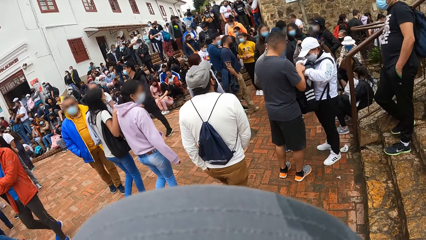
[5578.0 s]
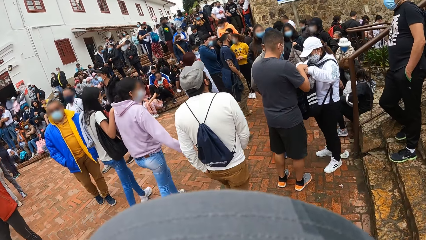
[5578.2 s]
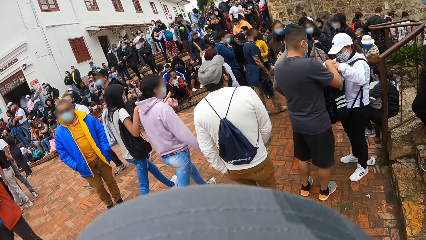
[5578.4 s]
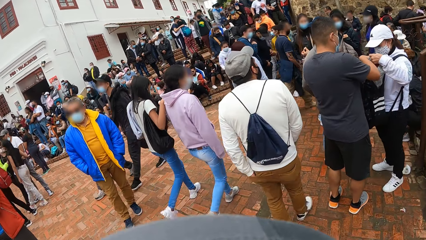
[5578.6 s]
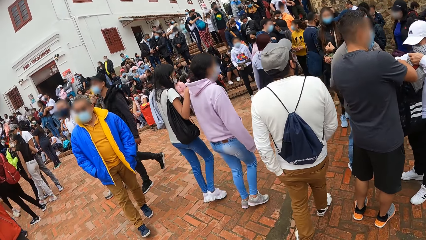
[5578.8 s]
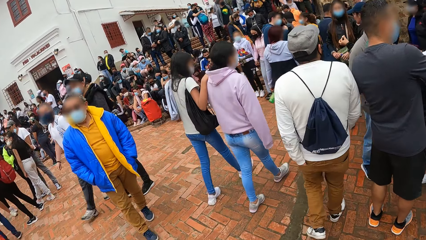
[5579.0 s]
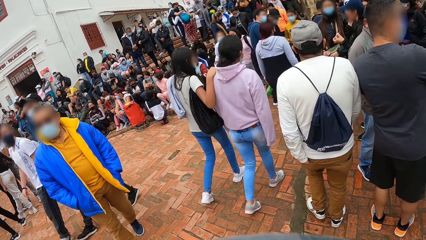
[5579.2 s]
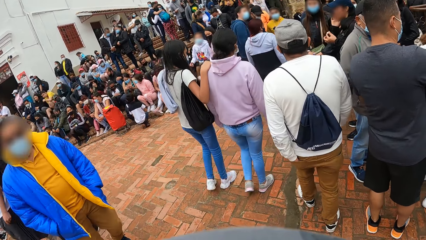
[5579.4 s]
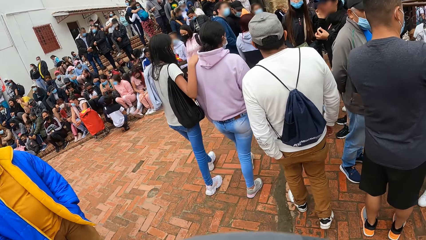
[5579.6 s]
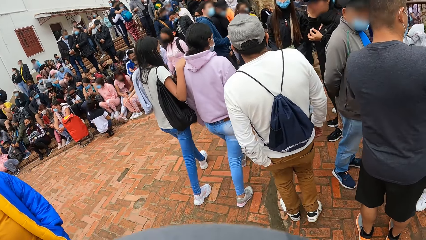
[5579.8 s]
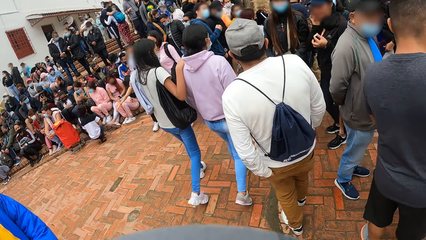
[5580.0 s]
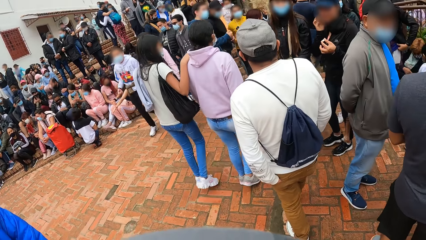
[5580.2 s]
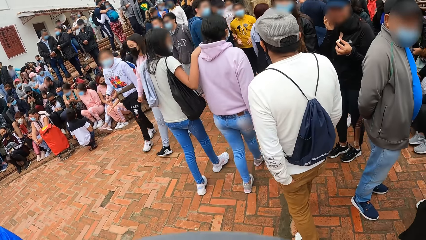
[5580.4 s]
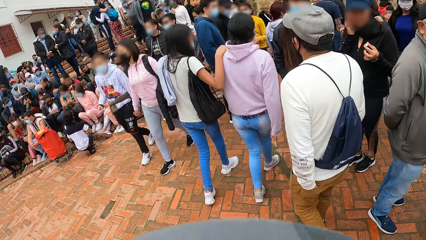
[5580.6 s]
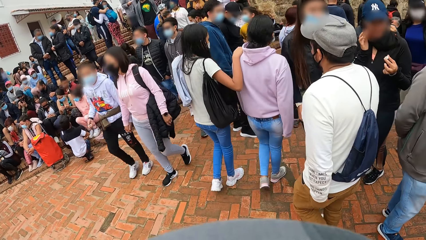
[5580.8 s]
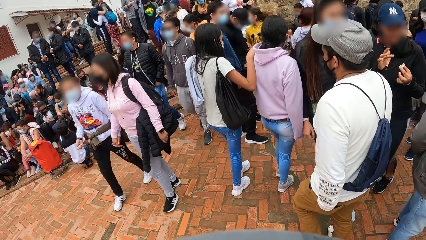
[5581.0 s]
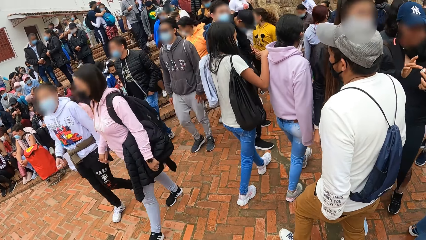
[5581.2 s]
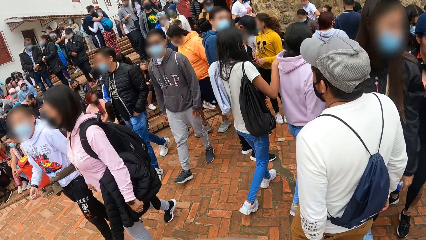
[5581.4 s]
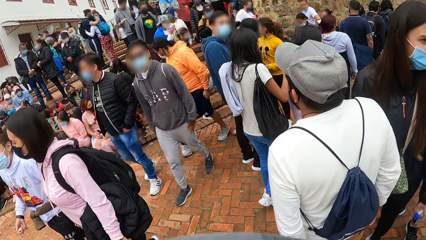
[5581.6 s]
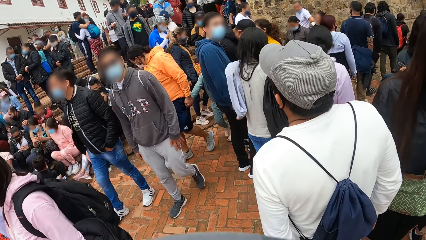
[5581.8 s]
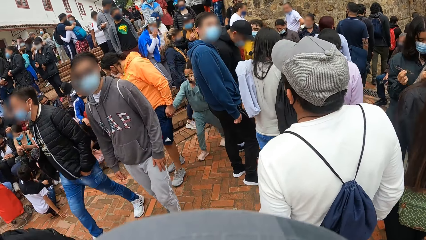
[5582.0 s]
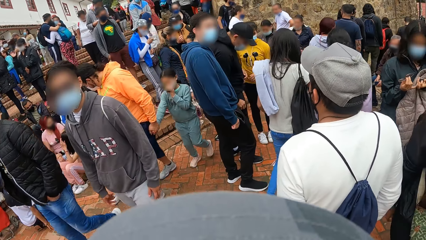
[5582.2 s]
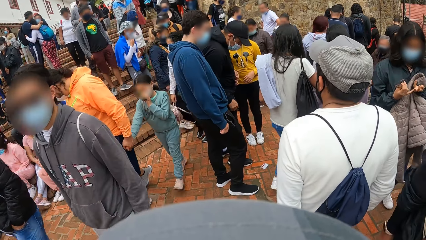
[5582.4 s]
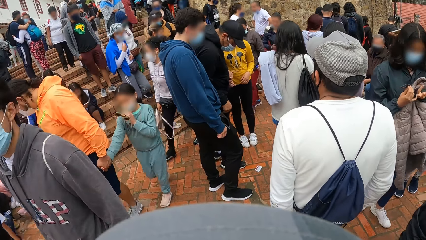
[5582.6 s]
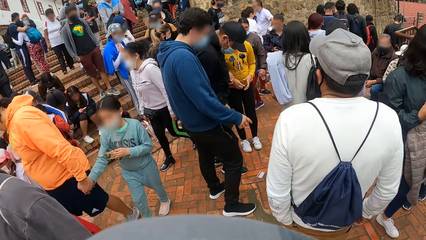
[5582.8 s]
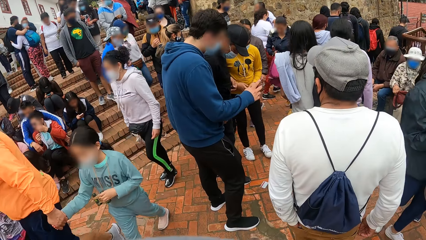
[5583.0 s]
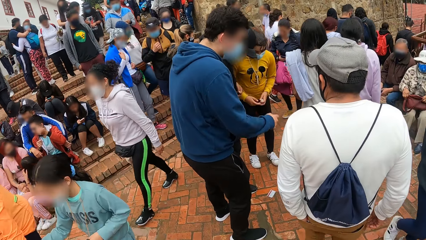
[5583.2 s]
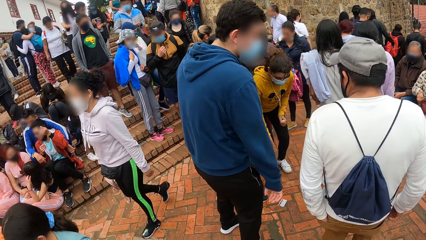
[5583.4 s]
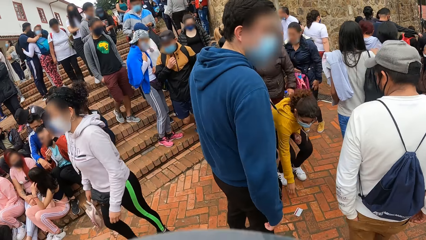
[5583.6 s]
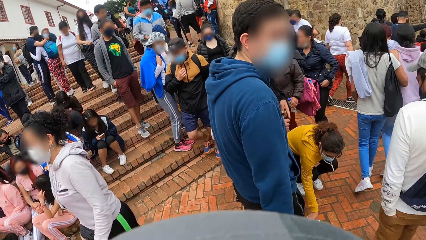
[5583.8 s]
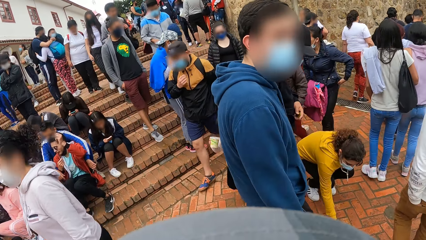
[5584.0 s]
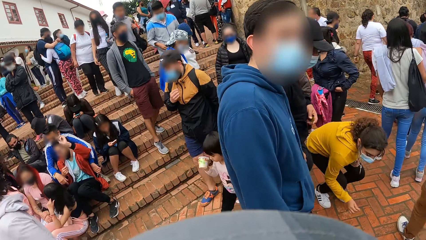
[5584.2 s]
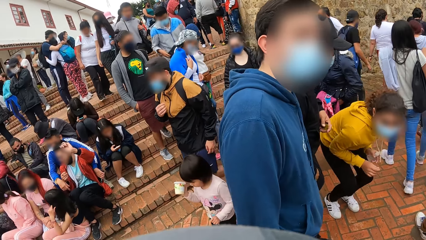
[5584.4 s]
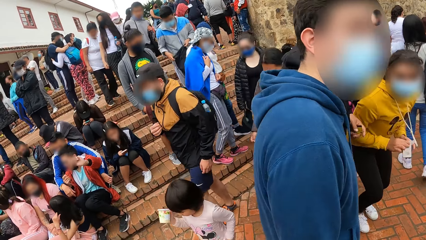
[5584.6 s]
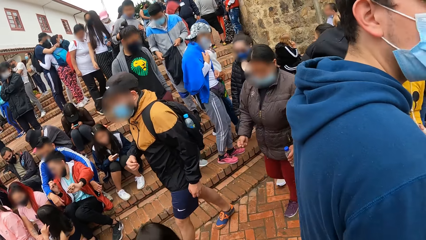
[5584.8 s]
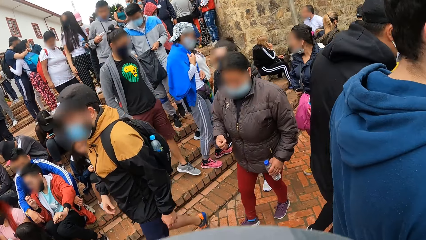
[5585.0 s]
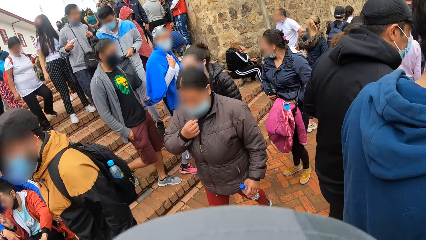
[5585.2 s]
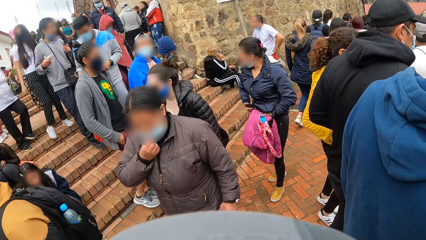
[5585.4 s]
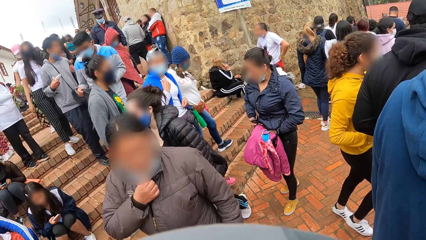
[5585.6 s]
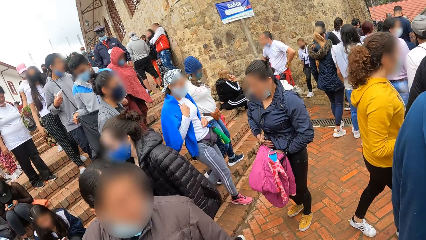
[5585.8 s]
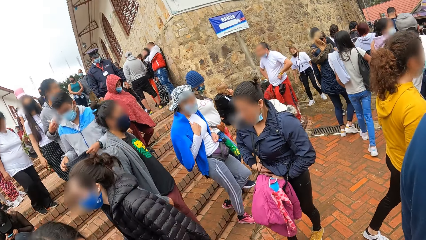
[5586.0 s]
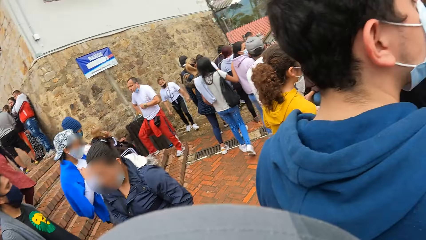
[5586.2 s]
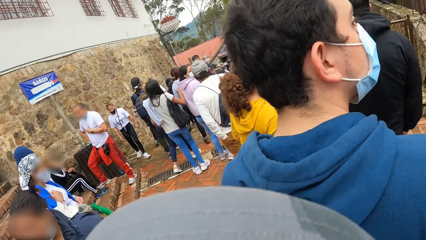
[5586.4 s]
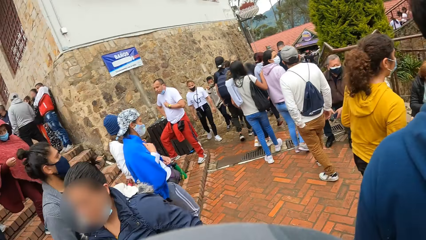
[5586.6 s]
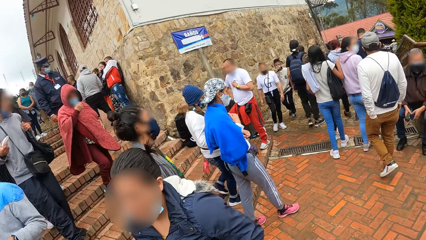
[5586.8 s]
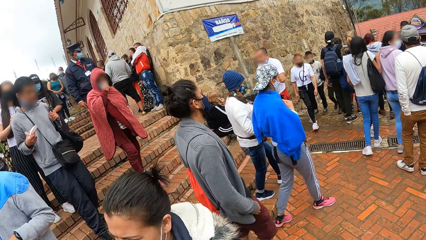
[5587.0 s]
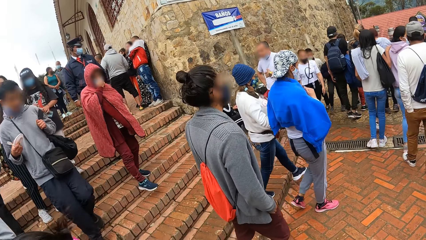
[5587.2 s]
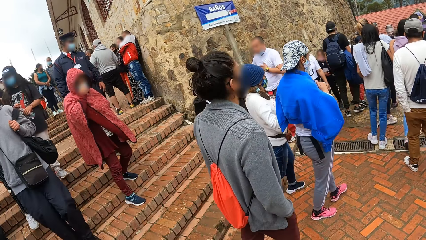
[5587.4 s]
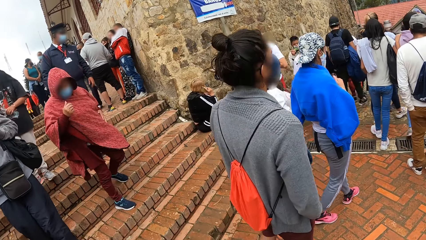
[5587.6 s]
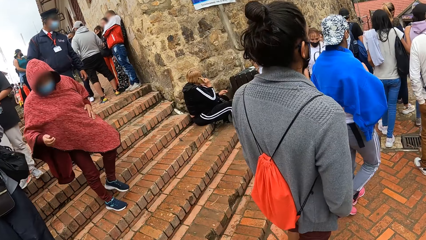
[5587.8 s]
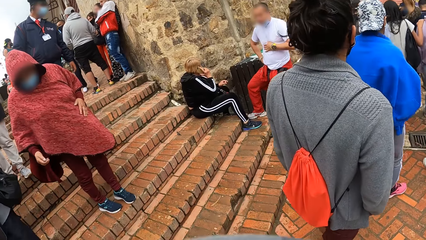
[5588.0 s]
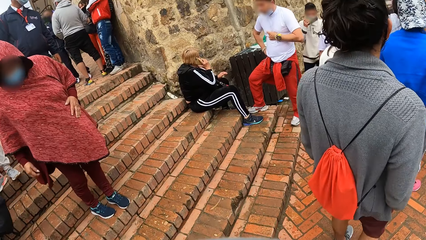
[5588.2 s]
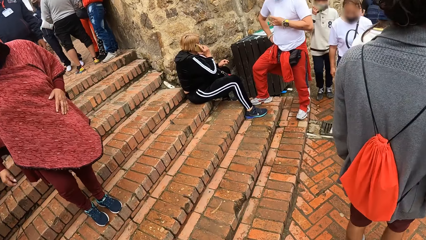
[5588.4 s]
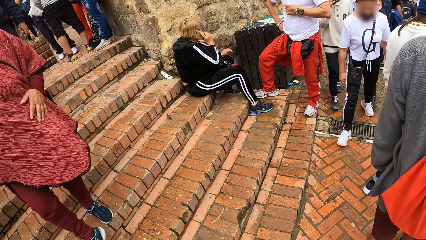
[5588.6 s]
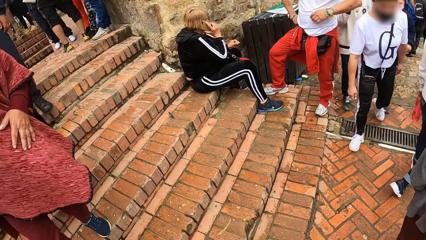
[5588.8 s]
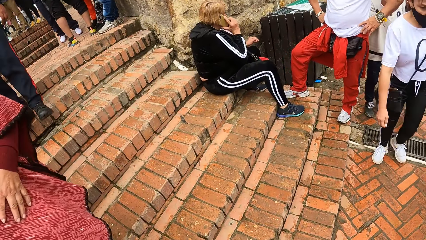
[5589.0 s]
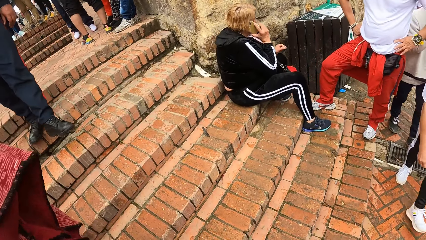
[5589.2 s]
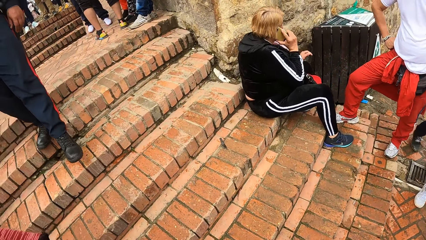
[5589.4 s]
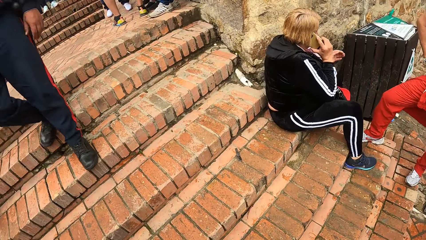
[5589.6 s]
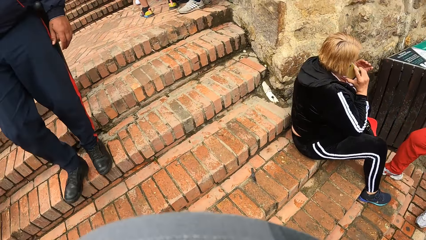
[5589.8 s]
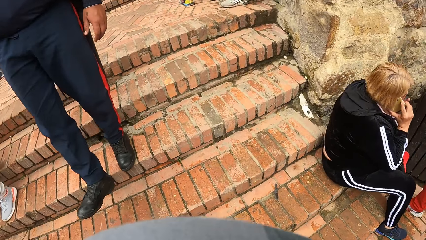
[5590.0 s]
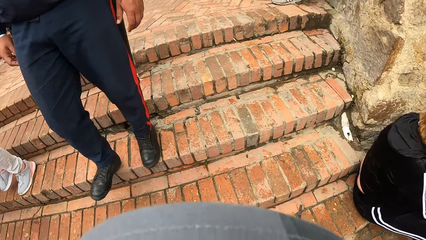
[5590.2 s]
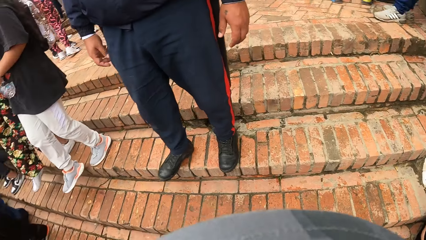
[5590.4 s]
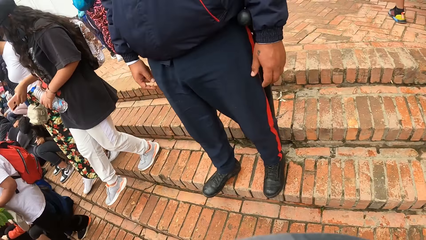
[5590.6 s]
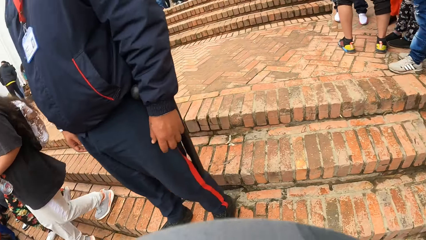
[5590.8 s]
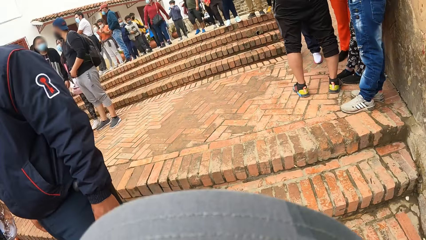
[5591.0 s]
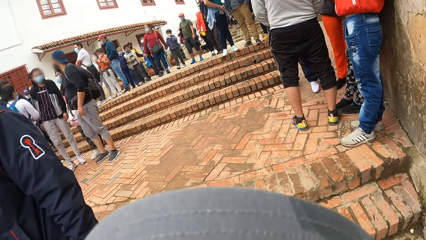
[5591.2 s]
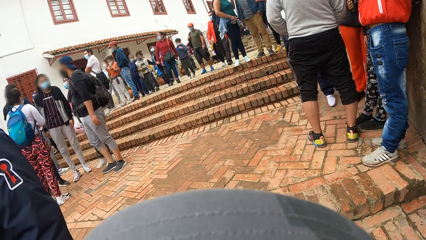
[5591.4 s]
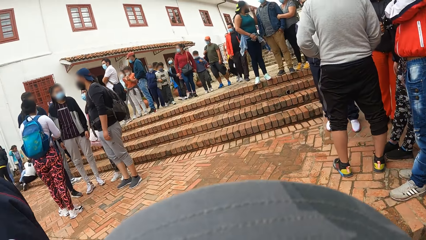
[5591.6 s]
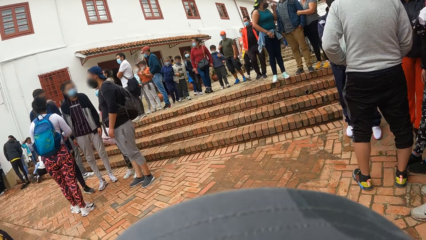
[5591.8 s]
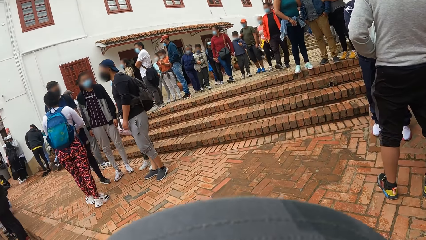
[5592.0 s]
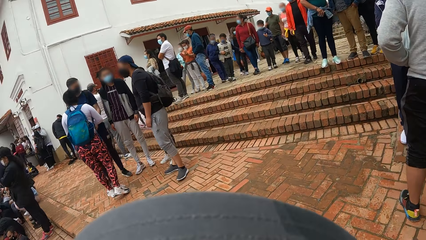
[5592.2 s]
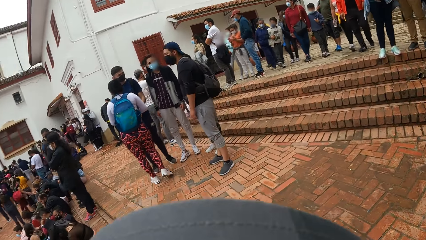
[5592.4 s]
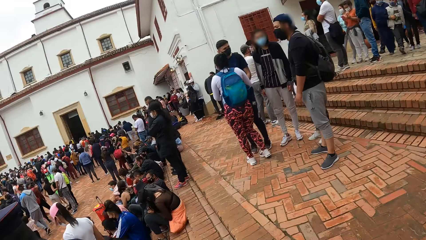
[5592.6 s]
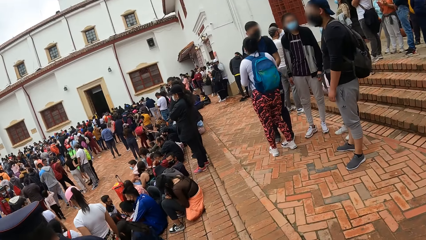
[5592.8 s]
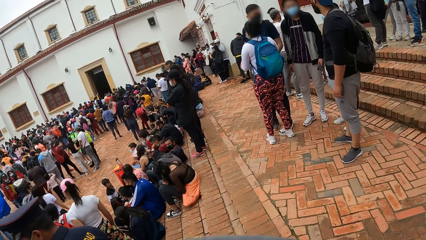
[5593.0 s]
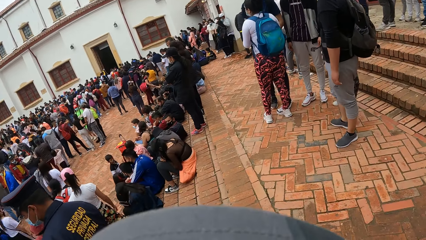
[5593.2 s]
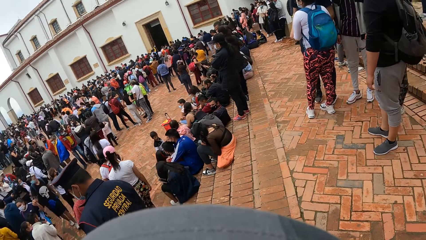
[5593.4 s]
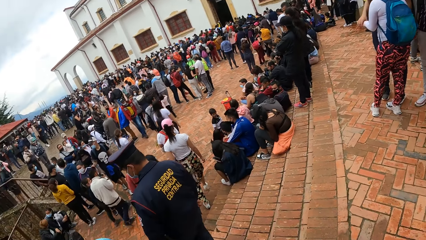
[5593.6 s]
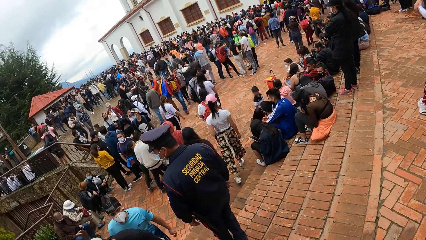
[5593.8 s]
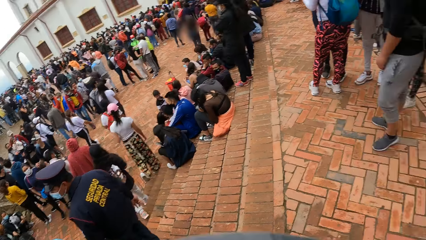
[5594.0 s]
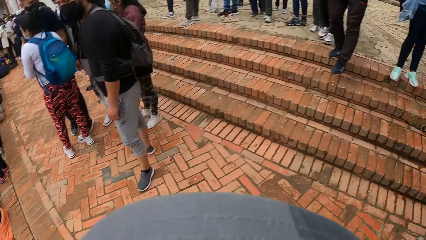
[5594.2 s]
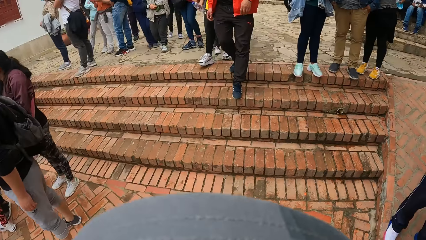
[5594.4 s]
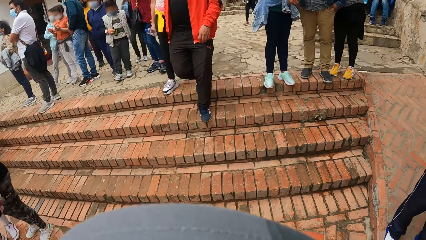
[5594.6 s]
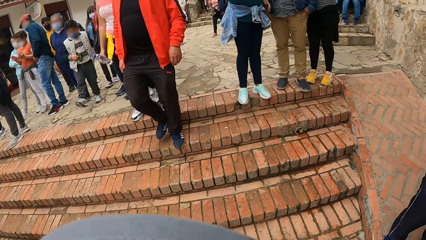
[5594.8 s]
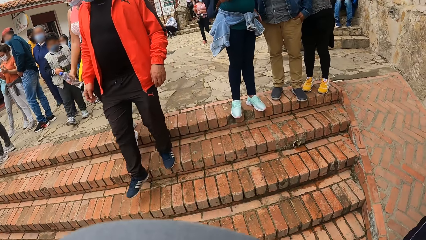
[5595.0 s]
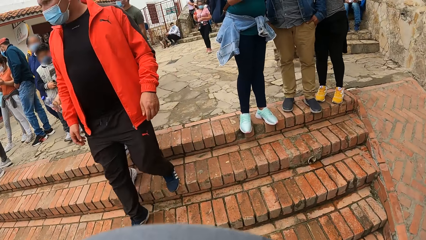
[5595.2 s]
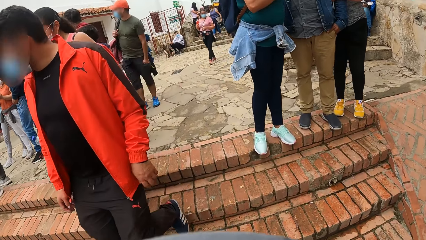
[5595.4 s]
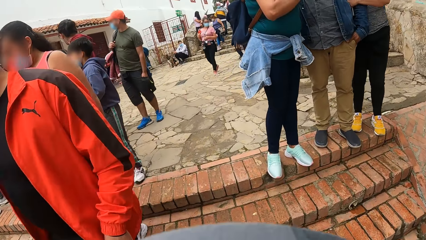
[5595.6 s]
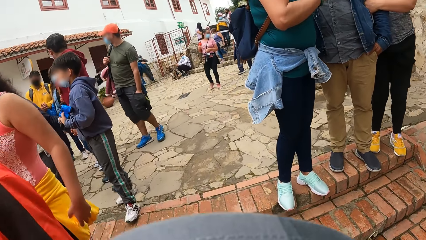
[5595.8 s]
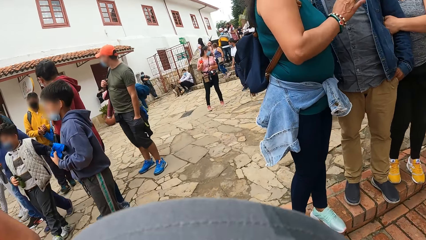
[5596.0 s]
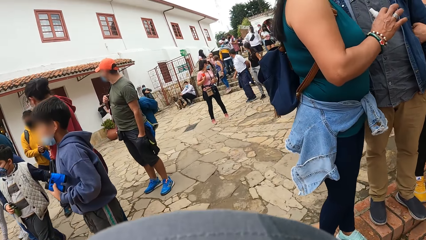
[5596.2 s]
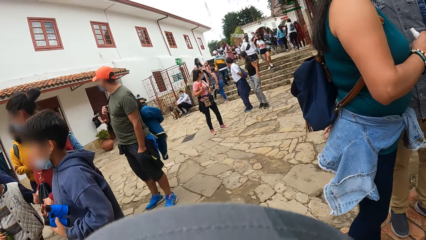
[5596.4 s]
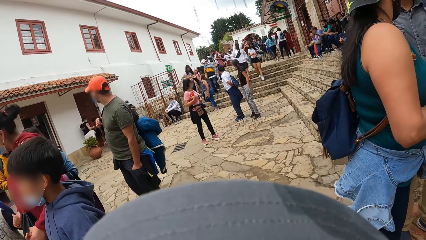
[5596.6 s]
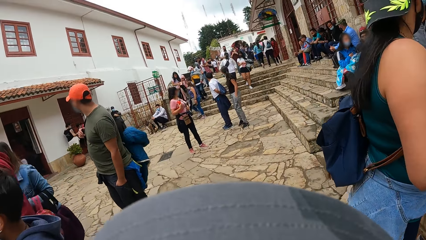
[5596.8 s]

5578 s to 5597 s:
The camera wearer climbs up stairs.
